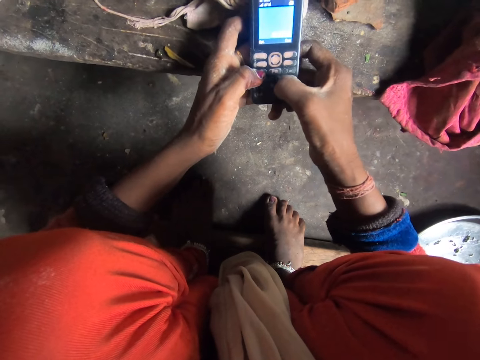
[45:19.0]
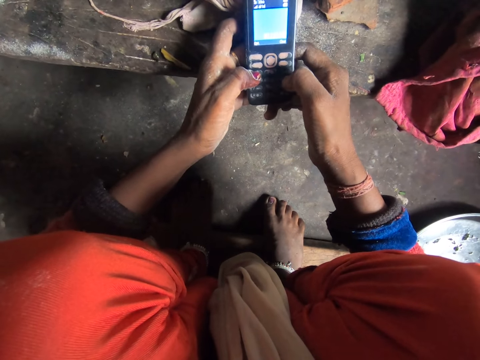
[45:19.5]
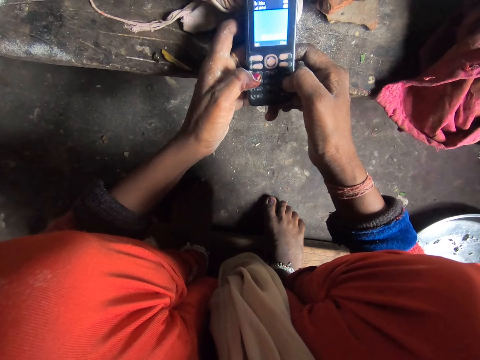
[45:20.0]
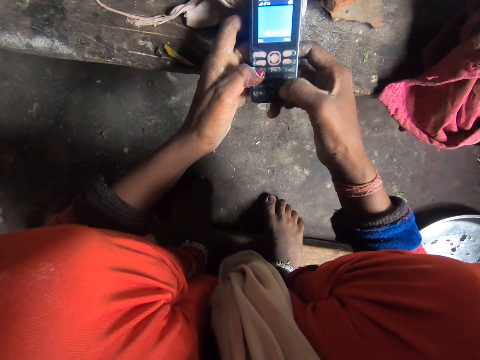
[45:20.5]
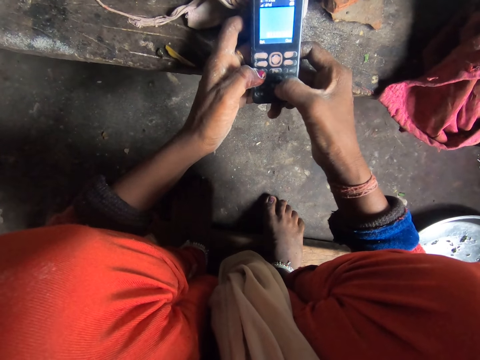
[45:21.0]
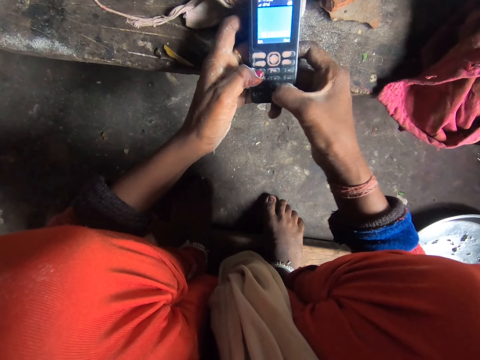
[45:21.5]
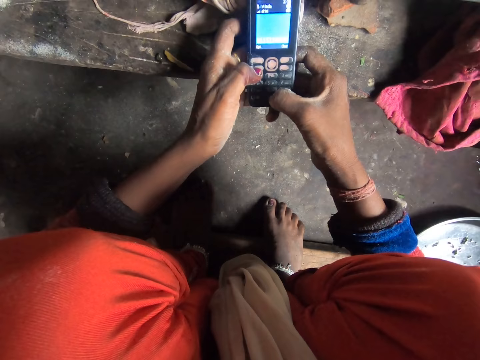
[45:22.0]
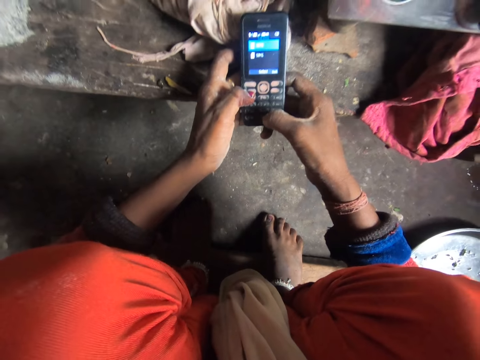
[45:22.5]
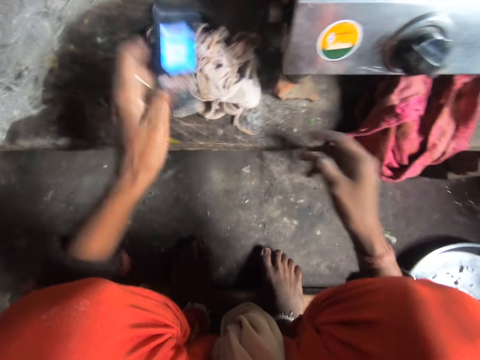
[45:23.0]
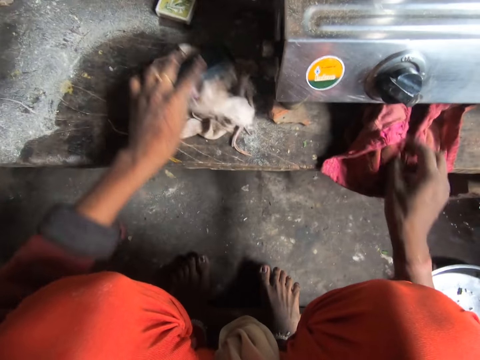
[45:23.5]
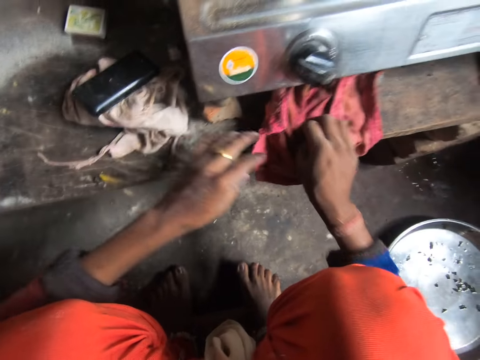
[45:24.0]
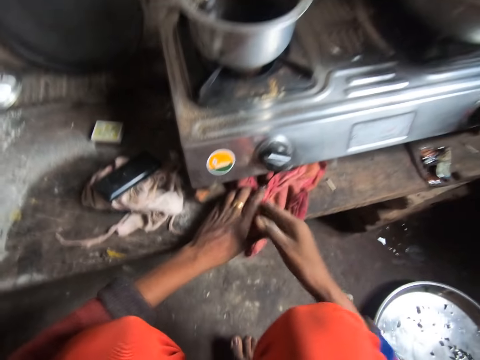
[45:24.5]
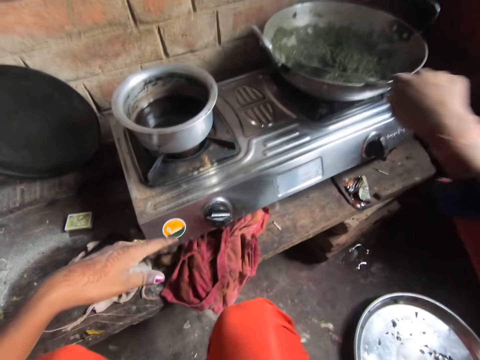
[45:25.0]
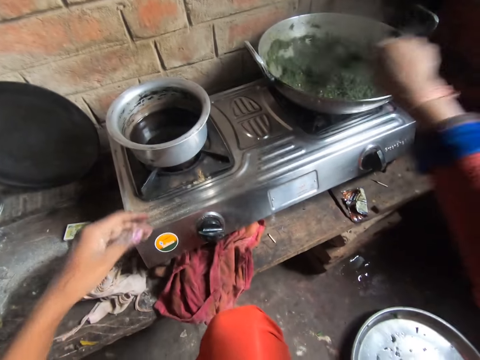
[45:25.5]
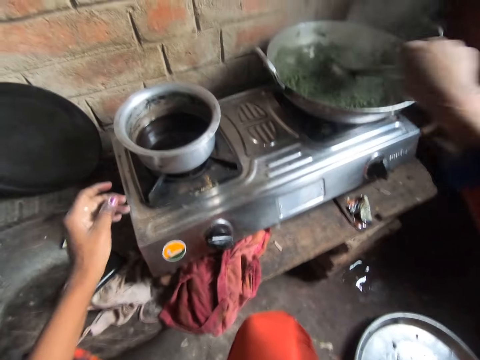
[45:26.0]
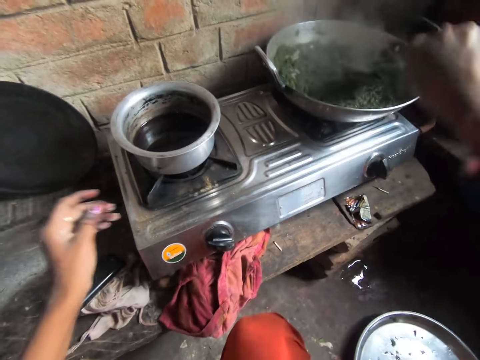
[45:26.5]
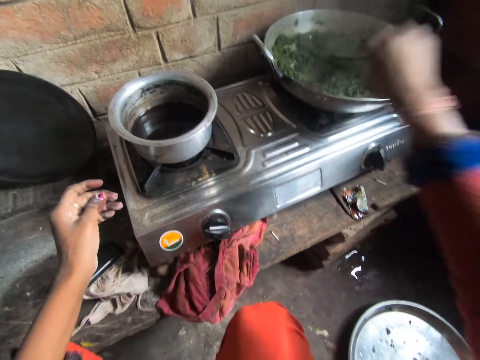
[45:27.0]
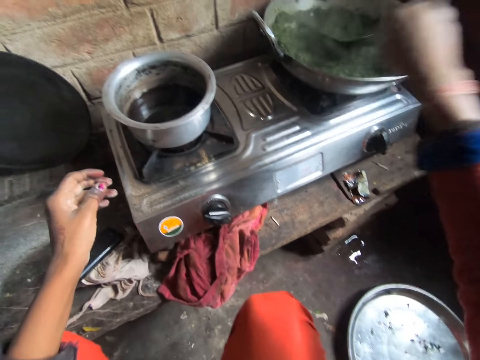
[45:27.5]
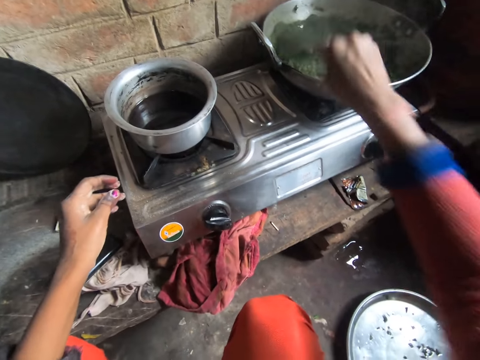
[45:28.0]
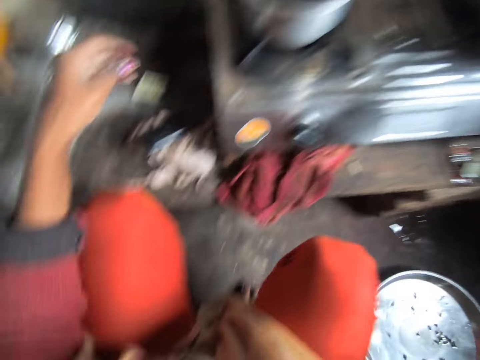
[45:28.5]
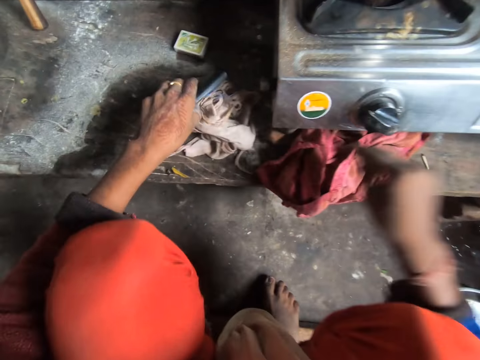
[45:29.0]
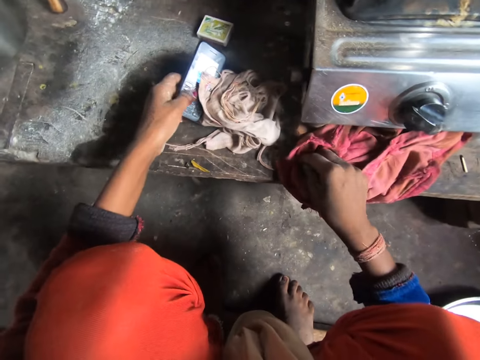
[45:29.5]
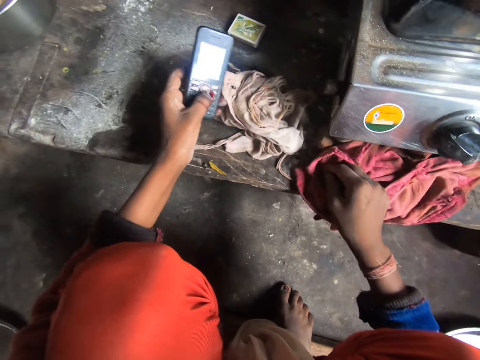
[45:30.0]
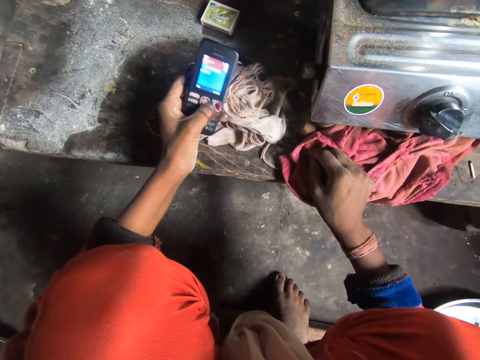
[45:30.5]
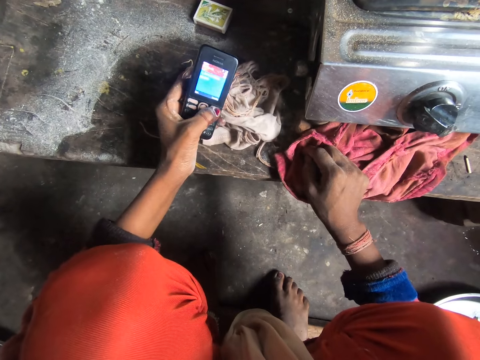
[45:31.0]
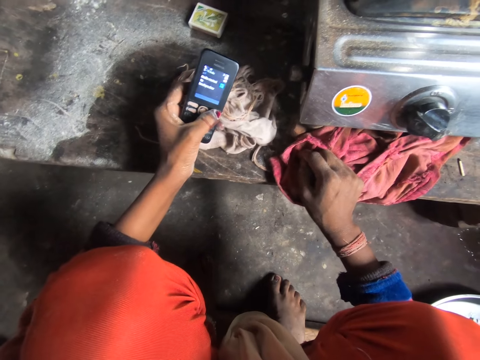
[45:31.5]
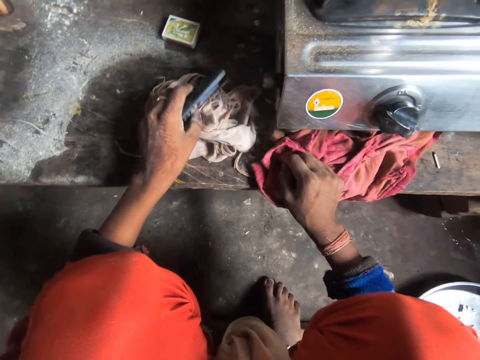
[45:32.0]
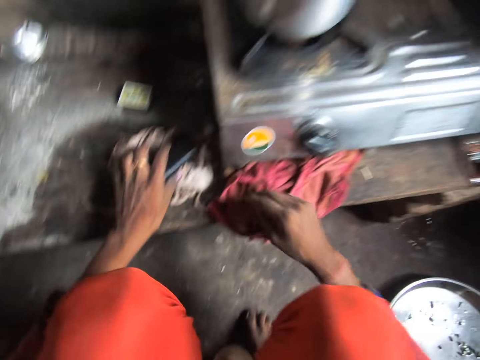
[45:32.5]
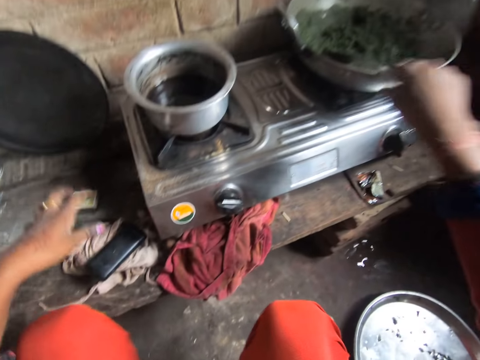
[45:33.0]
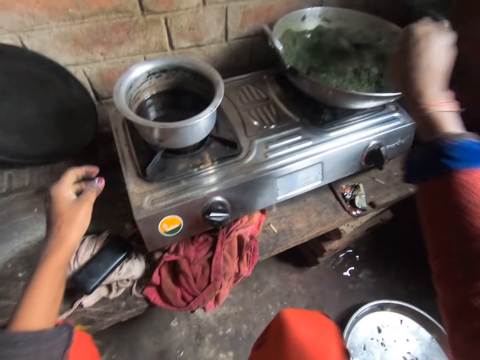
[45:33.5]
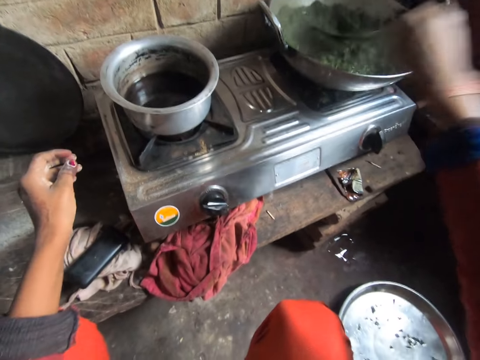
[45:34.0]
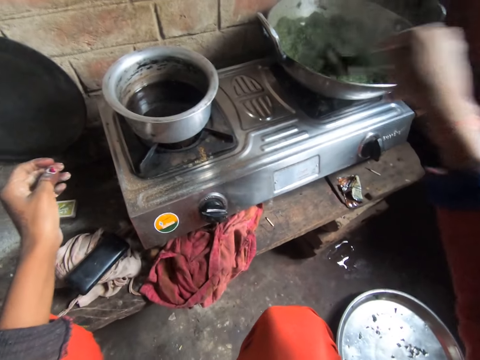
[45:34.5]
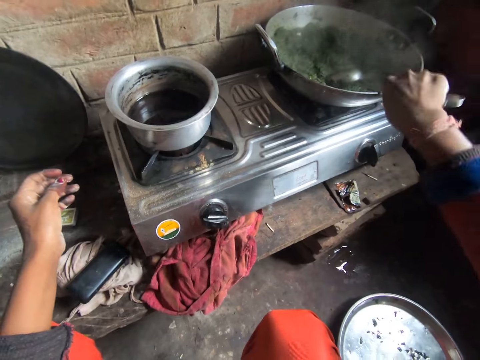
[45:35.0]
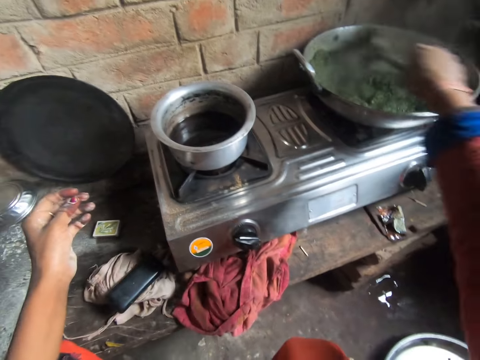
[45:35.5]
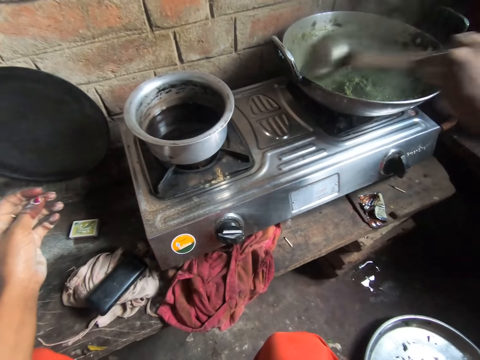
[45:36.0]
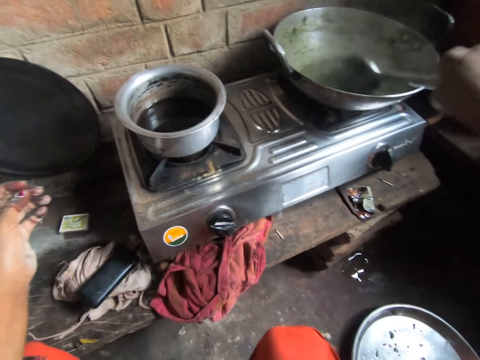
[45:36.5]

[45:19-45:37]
The camera wearer drops the phone on the cabinet. She cleans her hand on the piece of cloth on the cabinet. She stirs vegetables in a cooking pan. She picks up the phone from the cabinet. She operates the phone. She drops the phone on the cabinet. She stirs the vegetables in the cooking pan.

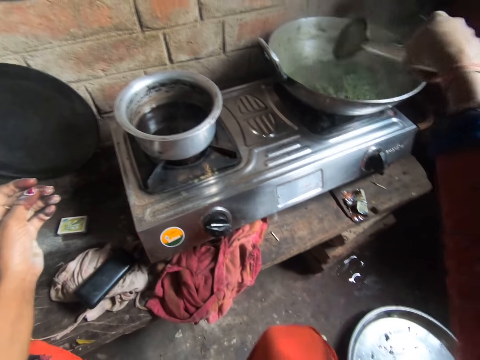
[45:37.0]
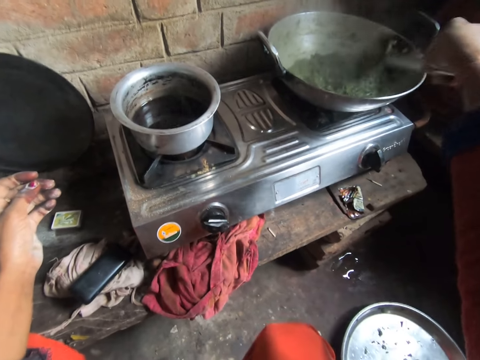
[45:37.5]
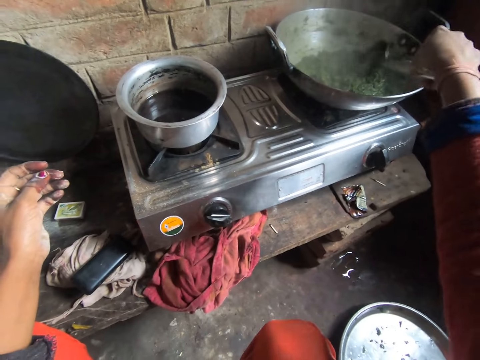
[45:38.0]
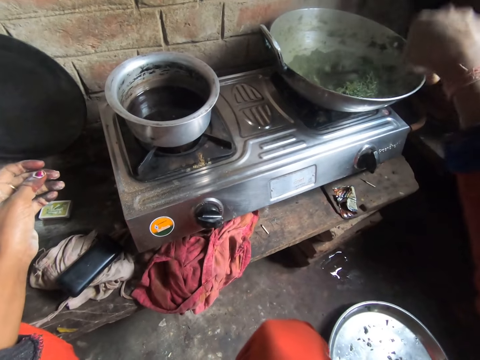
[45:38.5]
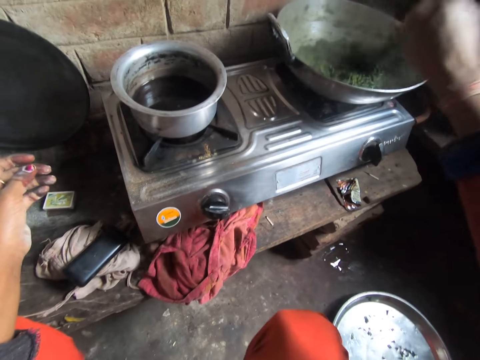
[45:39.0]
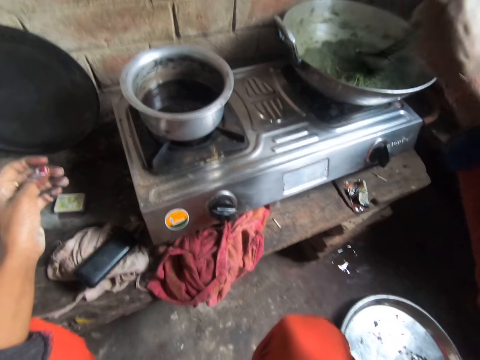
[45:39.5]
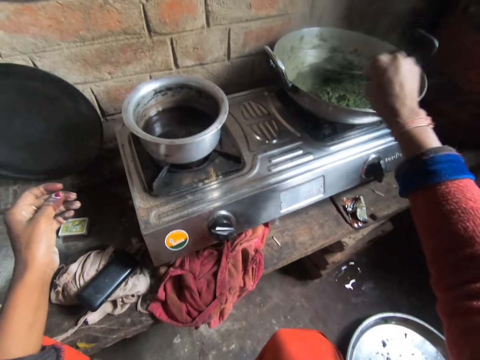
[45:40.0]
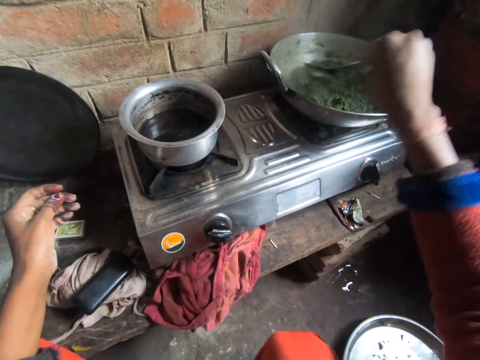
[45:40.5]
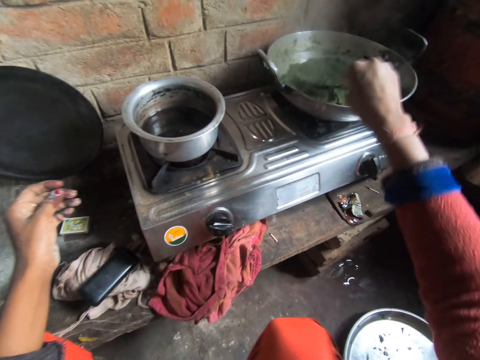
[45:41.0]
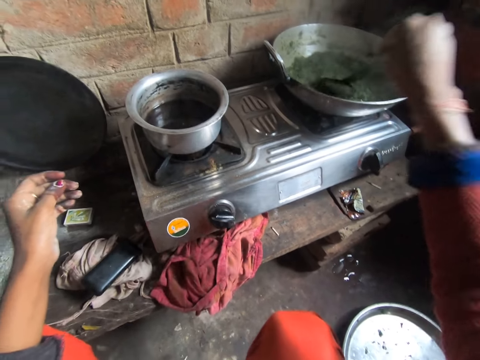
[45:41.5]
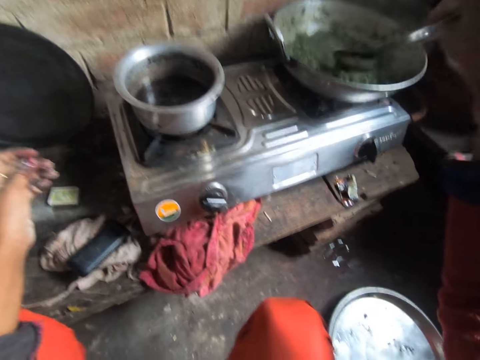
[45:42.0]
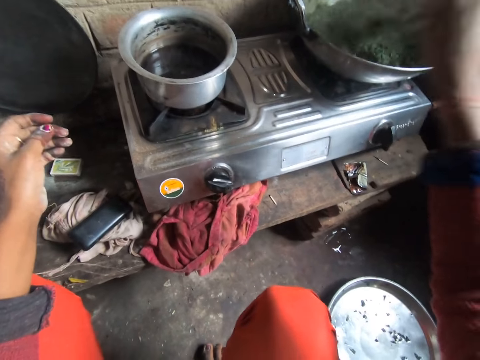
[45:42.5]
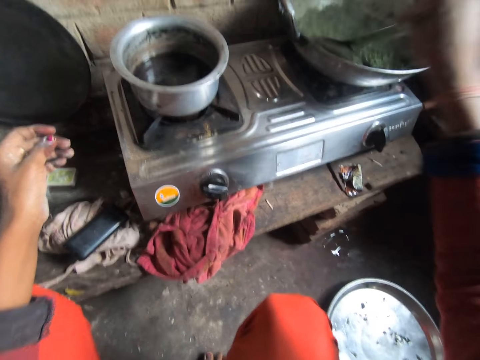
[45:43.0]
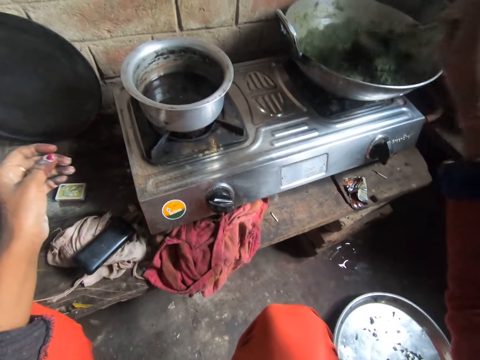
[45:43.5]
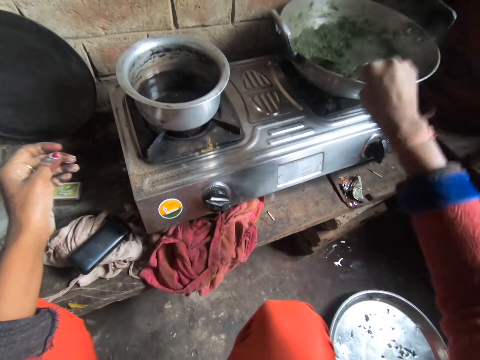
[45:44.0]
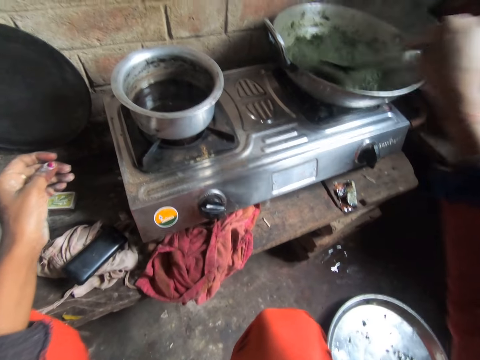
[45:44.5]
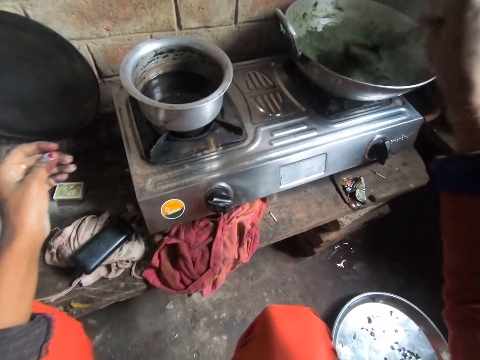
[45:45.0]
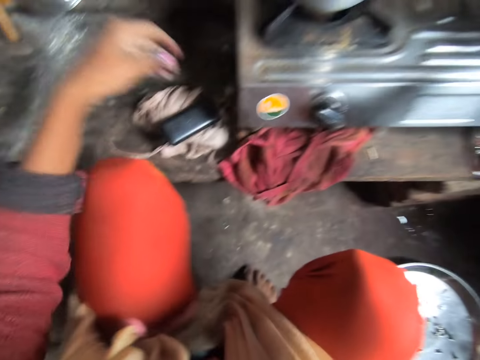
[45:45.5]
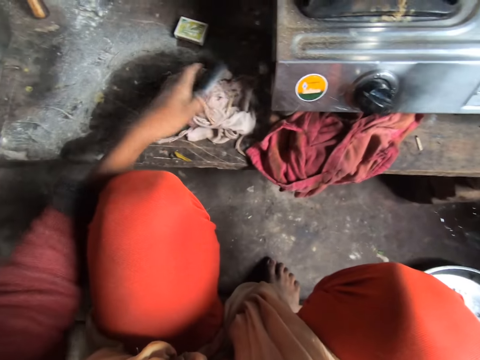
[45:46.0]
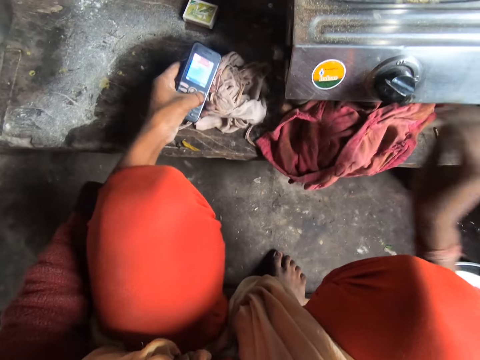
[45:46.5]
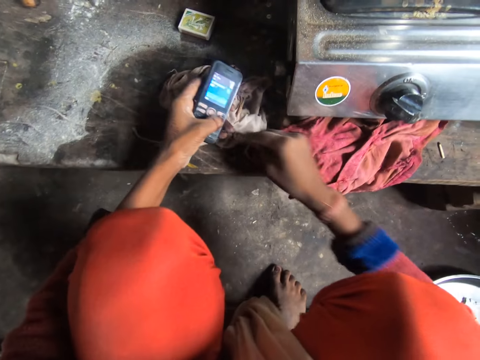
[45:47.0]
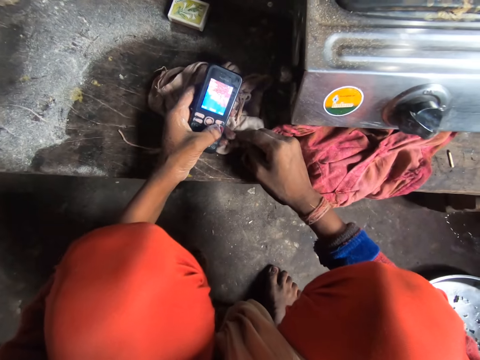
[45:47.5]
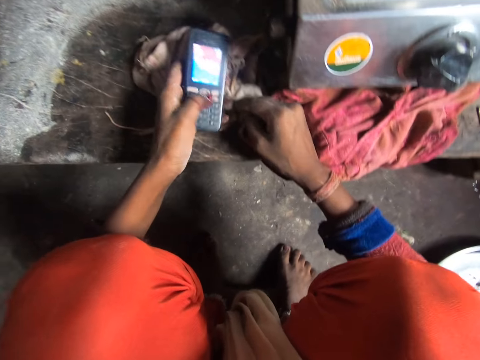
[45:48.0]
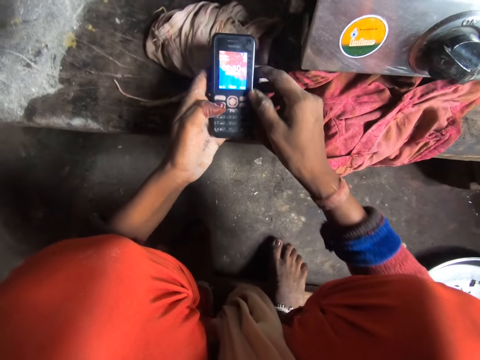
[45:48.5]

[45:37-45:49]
The camera wearer picks up the phone from the cabinet. They operate the phone.
